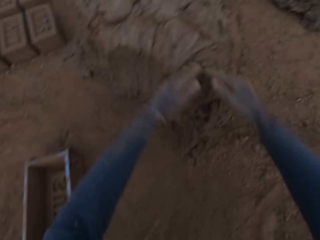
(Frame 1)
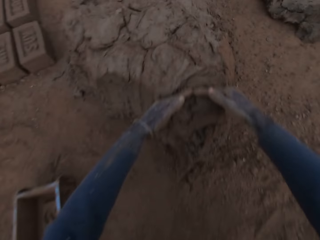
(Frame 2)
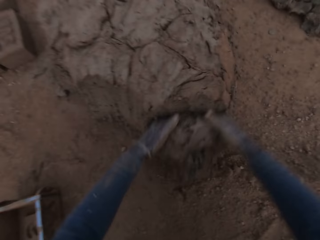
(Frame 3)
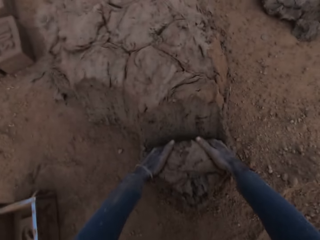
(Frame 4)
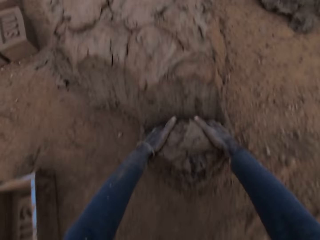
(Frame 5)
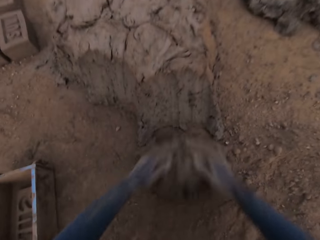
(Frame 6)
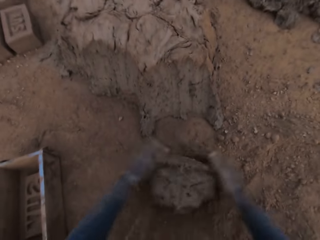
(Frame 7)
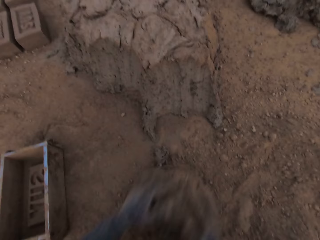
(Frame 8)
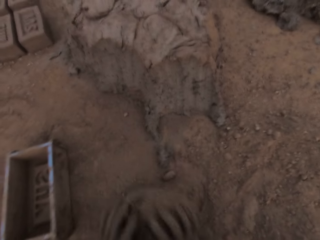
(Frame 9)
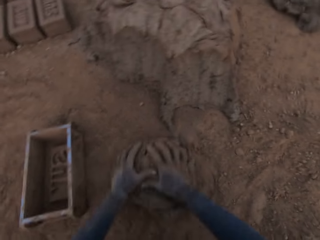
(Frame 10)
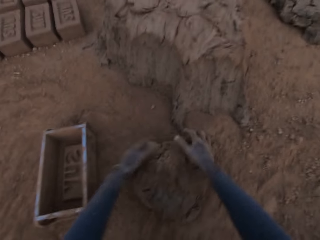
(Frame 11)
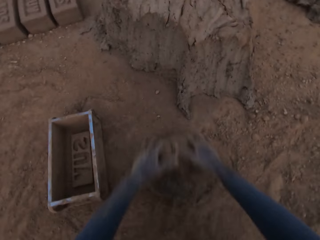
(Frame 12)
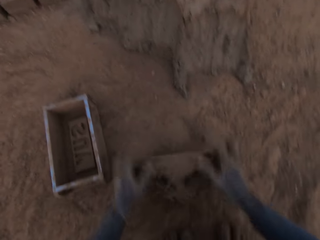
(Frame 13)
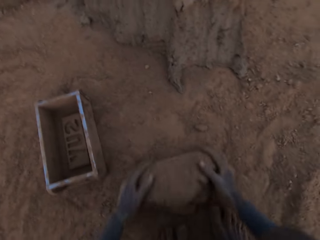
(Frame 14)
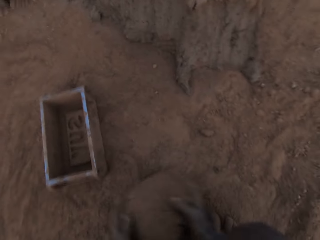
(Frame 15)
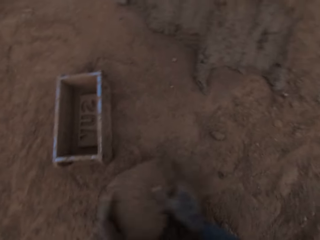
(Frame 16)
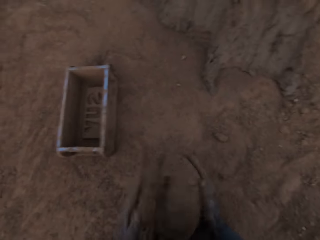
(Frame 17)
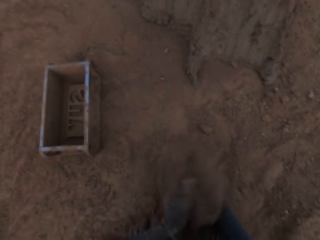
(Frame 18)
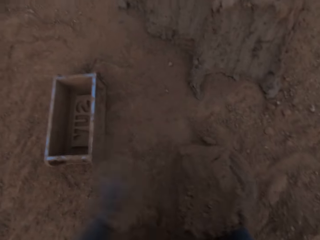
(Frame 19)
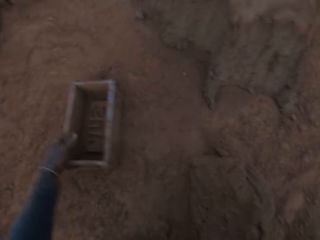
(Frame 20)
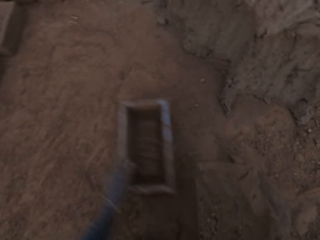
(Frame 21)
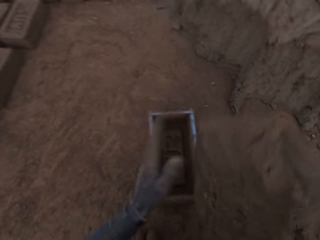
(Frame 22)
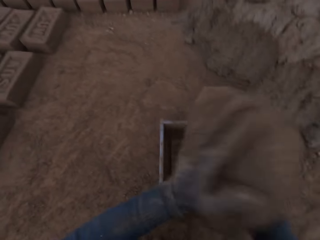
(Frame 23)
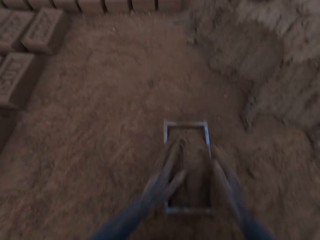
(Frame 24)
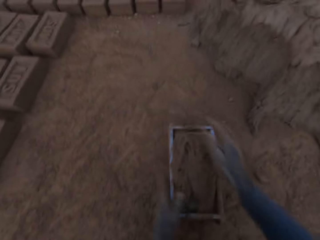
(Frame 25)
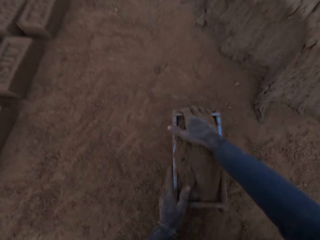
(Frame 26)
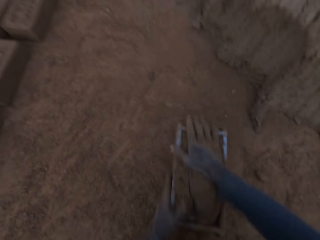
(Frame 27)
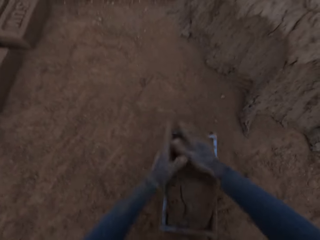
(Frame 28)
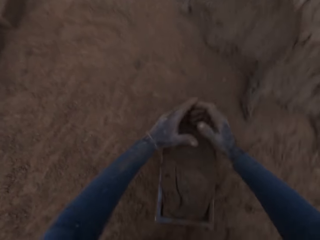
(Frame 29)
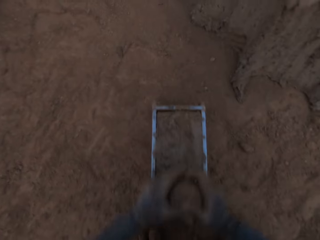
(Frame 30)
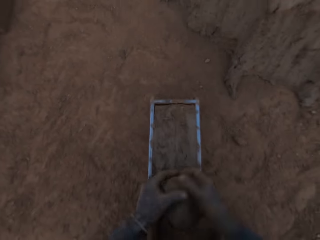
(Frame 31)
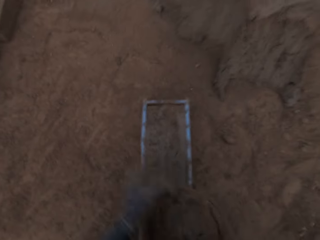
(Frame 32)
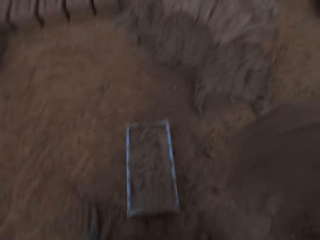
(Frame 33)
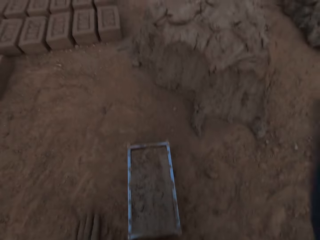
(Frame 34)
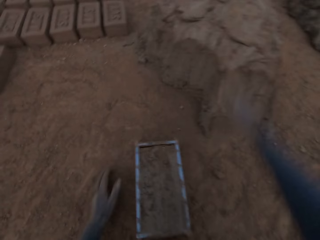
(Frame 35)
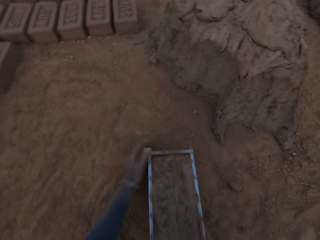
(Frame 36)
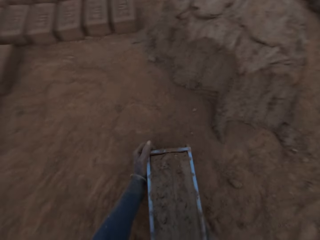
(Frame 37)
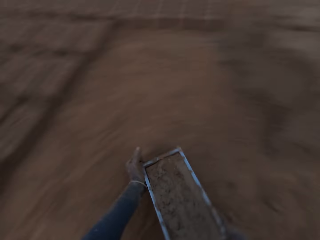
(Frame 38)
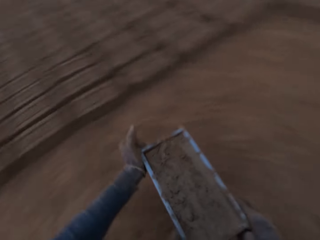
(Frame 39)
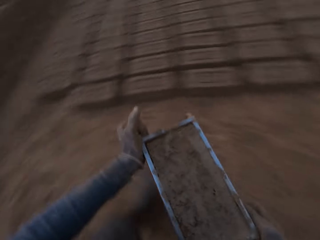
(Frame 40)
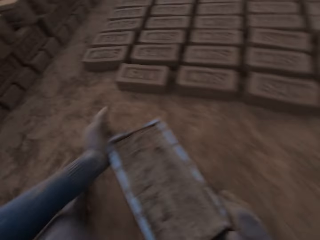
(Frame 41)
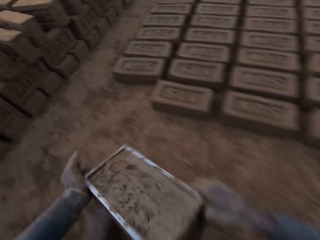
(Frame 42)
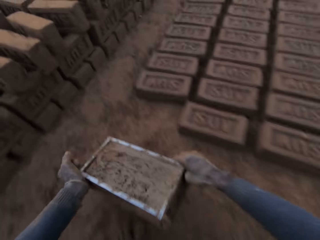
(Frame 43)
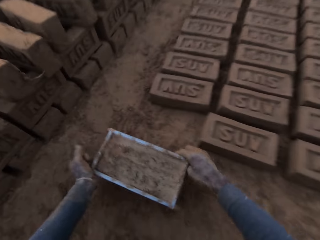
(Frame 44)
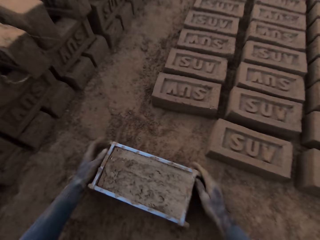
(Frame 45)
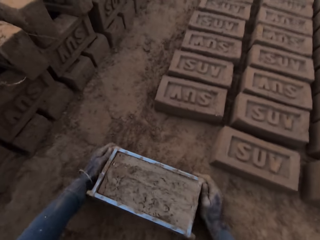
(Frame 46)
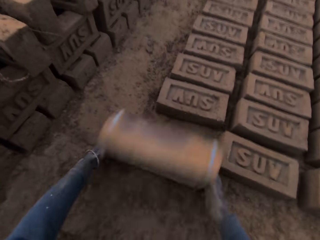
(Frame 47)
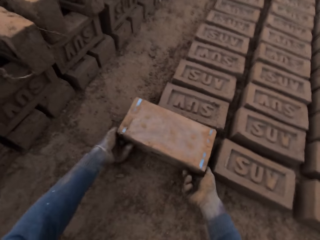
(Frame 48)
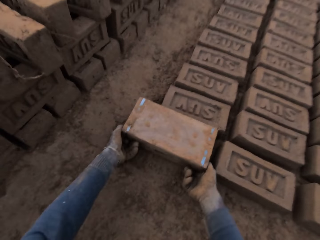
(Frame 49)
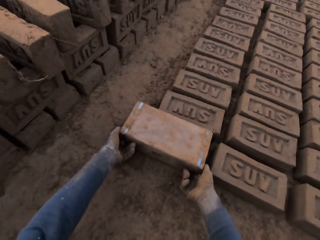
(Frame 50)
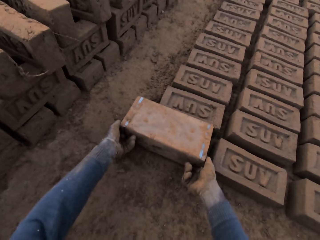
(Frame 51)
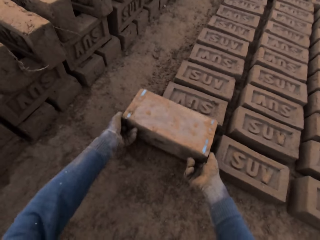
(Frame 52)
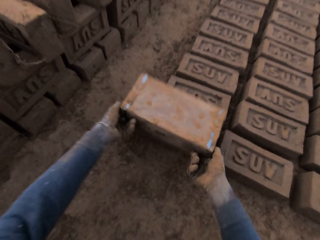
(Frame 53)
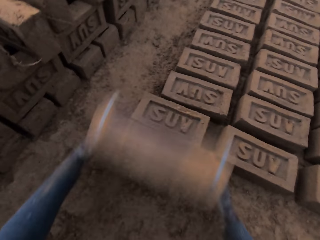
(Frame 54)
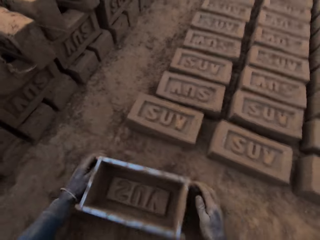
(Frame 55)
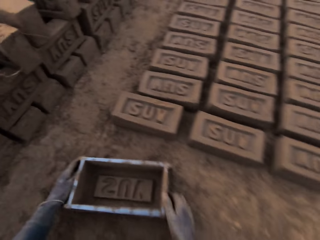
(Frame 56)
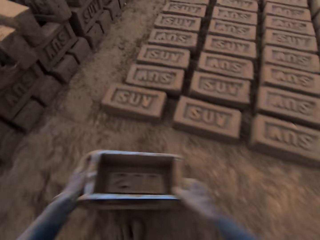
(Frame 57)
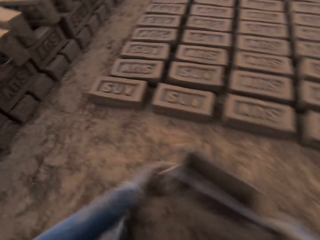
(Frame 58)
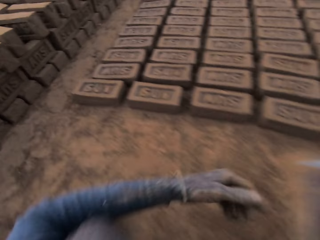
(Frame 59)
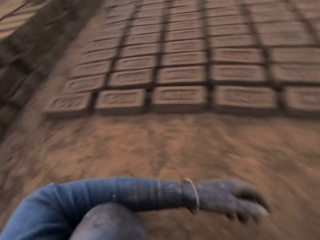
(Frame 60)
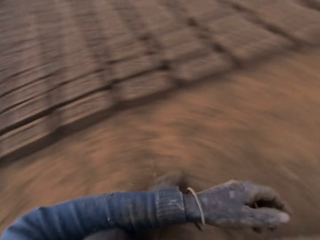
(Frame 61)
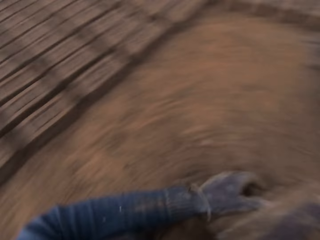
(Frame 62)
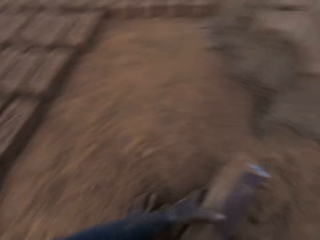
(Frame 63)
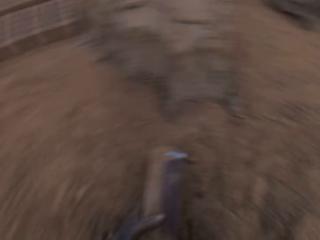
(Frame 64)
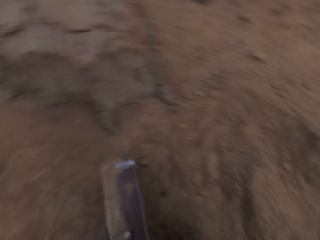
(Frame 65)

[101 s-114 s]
The camera wearer puts the brick mold on the ground. He cuts out a piece of mortar from the heap of mortar with his hands. He molds the mortar with his hands on the ground. He adjusts the brick mold with his left hand. He loads the brick mold with the mortar. He scrapes the mortar on the brick mold with his hands. He drops the mortar in his right hand on the heap of mortar. He moves the brick mold closer to the aligned bricks on the ground. He puts the brick mold on the ground. He flips the brick mold upside down. He removes the brick mold from the brick. He lowers the brick mold on the ground. He moves with the brick mold in his hand towards the heap of mortar. He holds the brick mold.

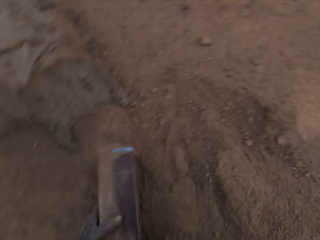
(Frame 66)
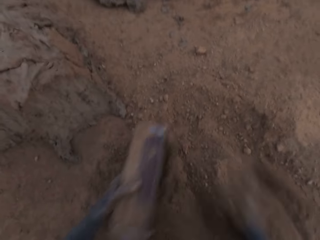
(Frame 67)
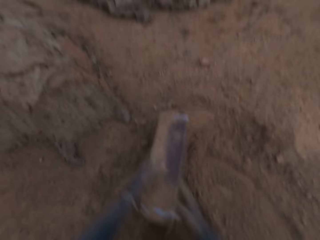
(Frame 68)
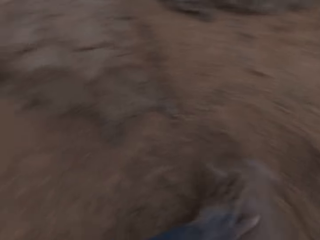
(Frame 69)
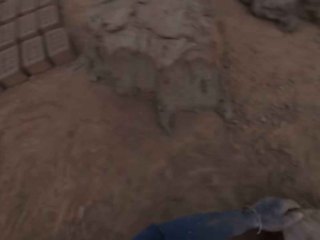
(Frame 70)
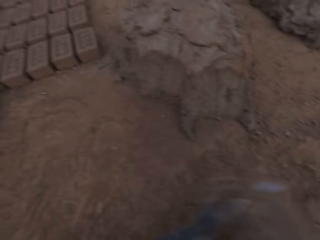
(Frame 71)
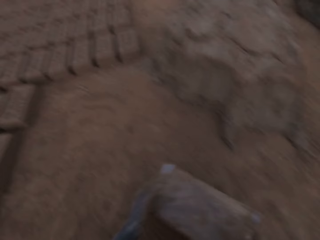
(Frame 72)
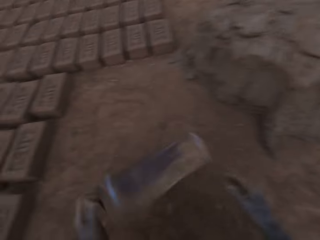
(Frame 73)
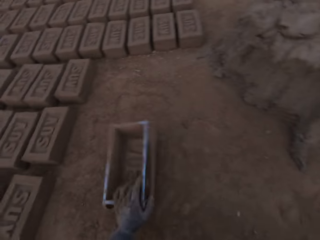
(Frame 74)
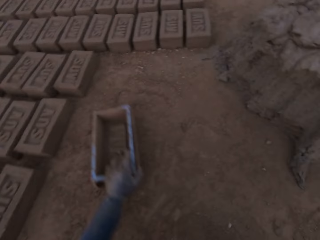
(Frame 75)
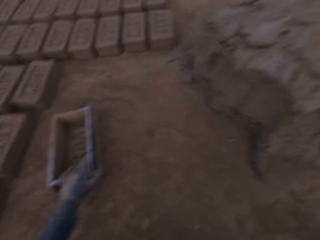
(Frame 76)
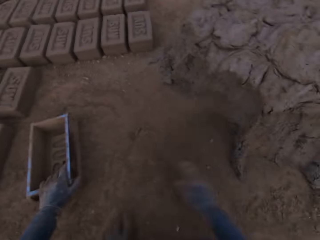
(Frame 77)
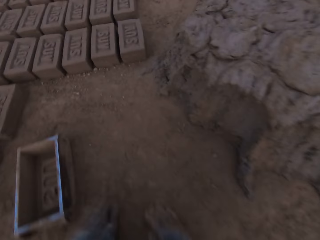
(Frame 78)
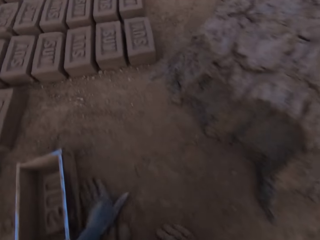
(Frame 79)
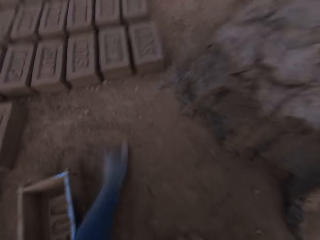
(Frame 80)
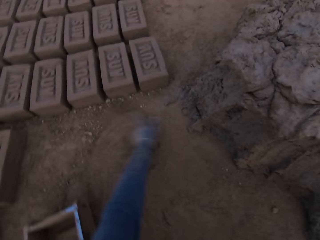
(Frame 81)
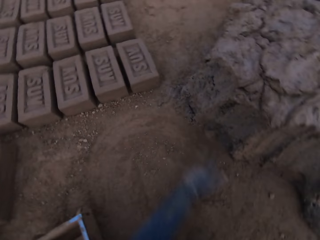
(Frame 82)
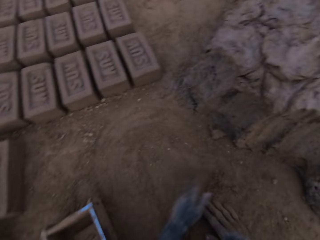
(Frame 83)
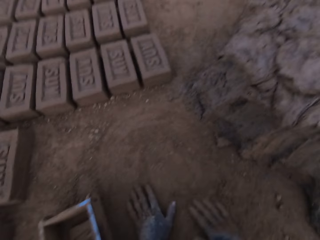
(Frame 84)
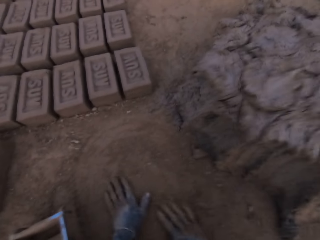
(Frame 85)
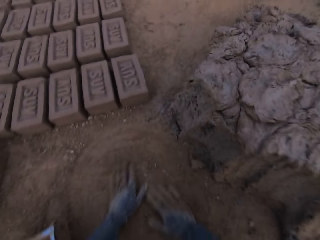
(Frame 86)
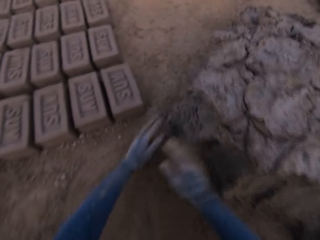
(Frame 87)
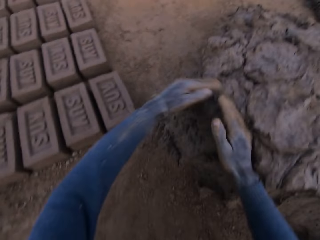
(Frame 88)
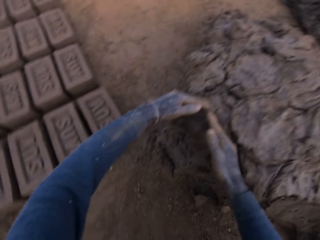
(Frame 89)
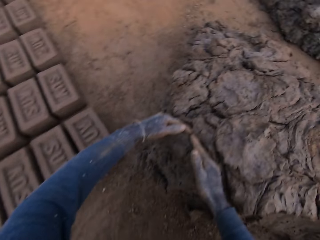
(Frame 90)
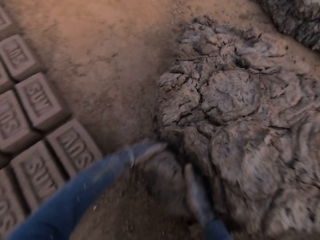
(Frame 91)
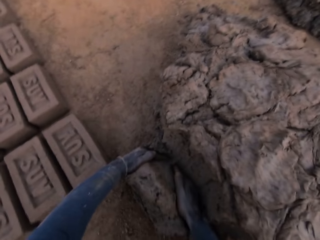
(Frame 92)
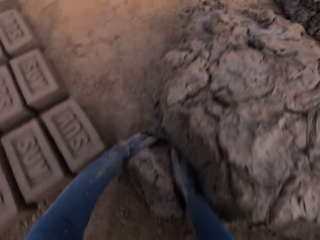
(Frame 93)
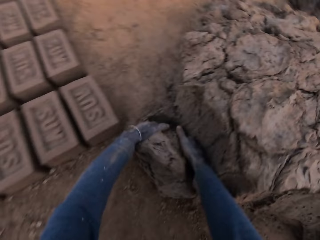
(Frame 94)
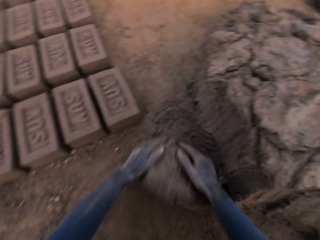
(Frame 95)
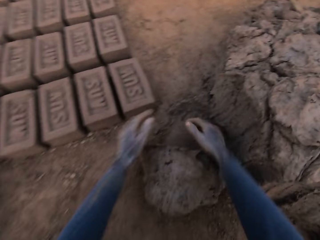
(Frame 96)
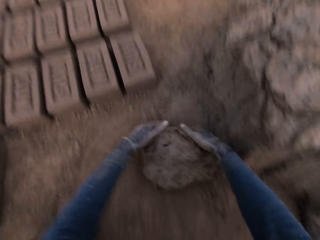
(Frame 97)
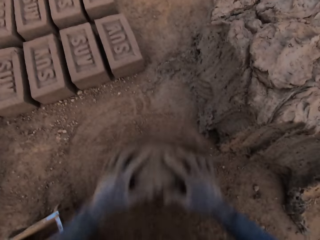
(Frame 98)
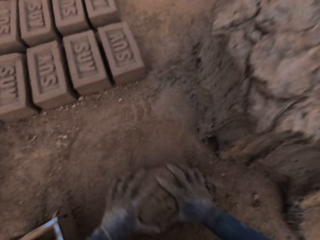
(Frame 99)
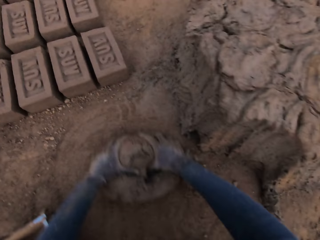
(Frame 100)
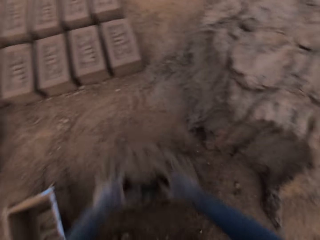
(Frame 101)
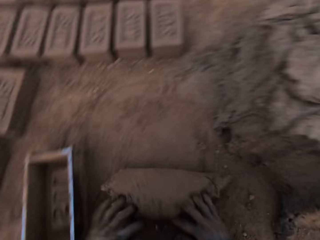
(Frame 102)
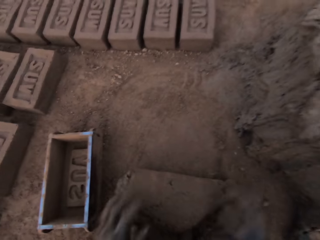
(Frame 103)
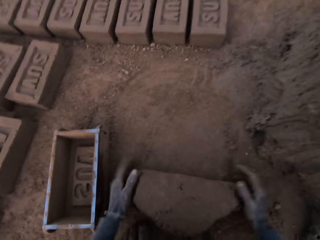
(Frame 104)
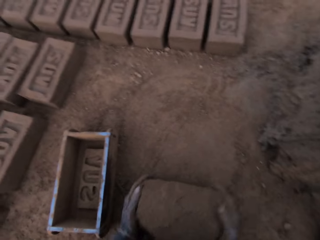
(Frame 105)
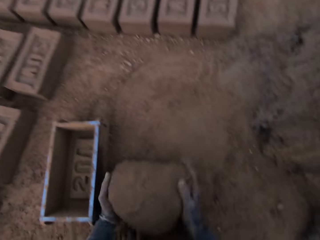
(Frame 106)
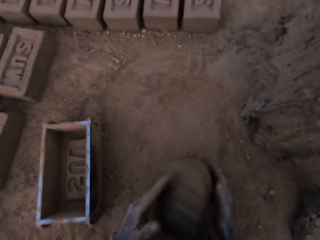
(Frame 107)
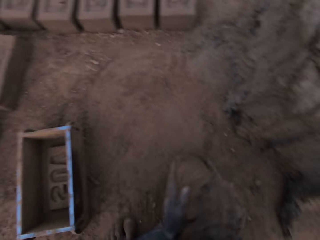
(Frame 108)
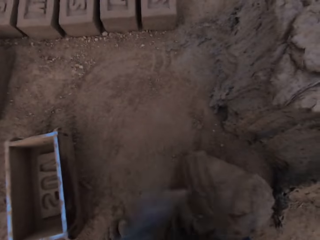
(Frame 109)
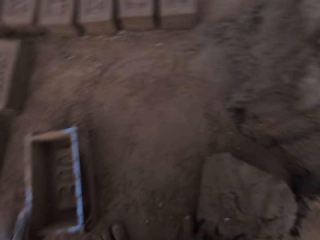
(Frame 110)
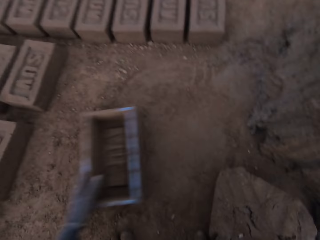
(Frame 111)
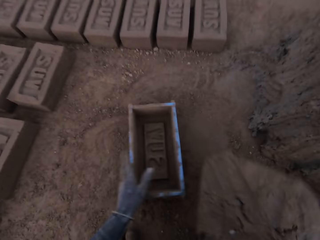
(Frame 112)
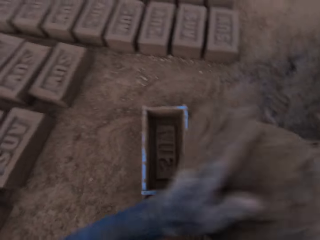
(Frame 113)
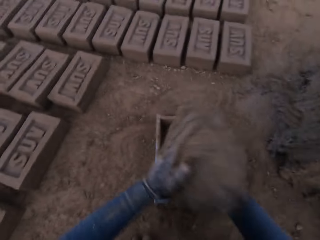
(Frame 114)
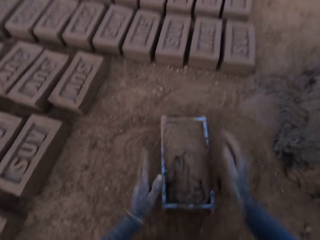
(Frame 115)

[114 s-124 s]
The camera wearer cleans the brick mold with sand. He puts the brick mold on the ground. He slides his hands on the ground. He cuts out a piece of mortar from the heap of mortar with his hands. He molds the mortar with his hands on the ground. He adjusts the brick mold with his left hand.
